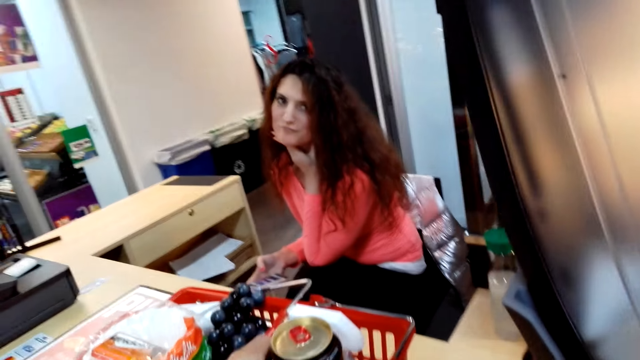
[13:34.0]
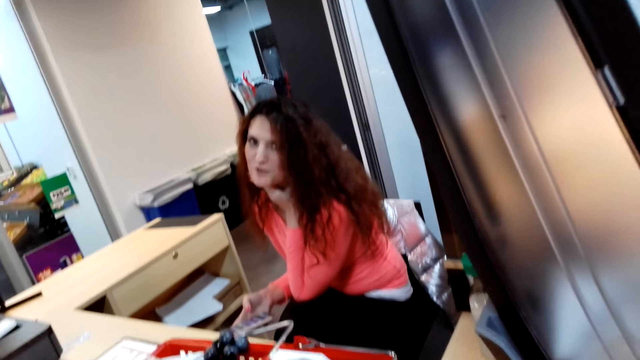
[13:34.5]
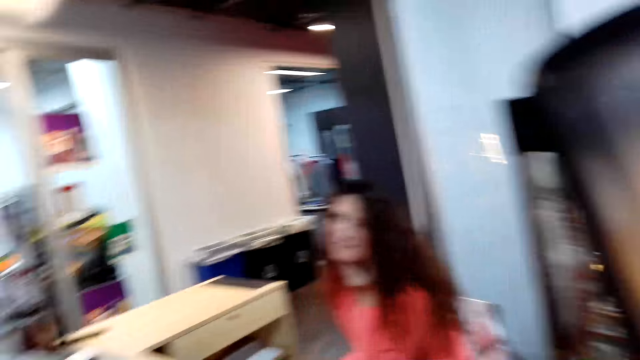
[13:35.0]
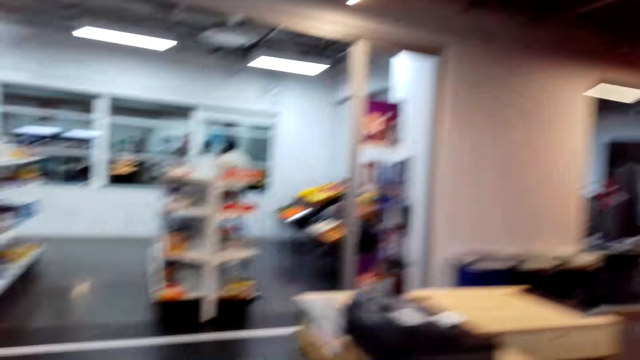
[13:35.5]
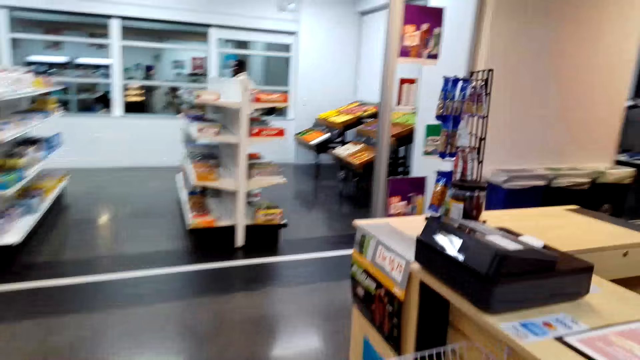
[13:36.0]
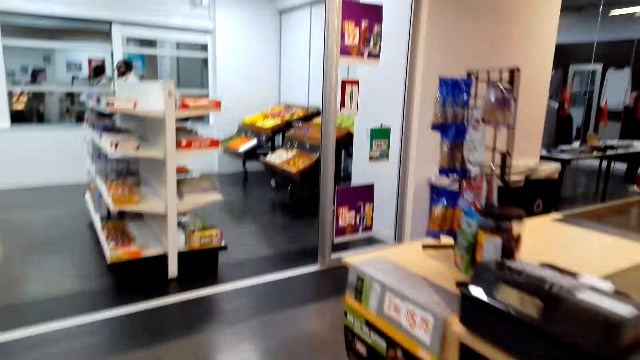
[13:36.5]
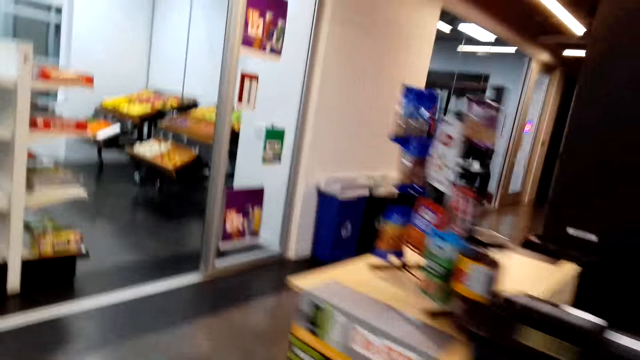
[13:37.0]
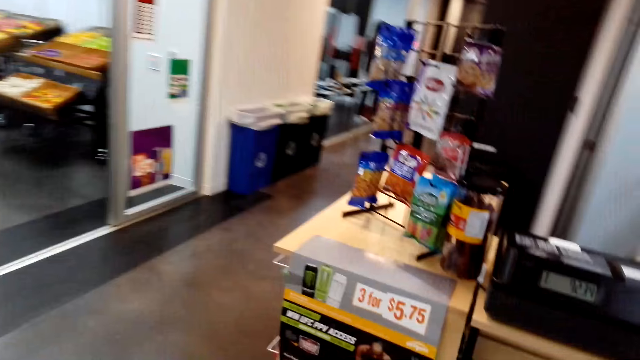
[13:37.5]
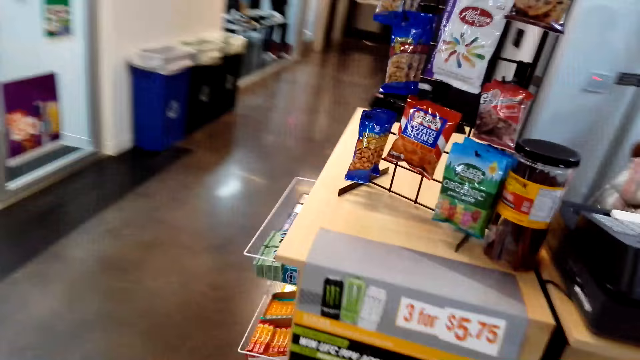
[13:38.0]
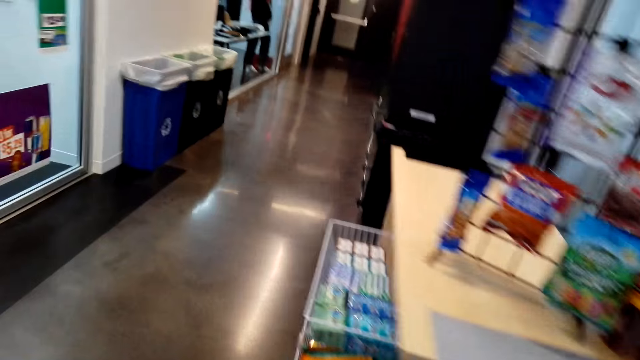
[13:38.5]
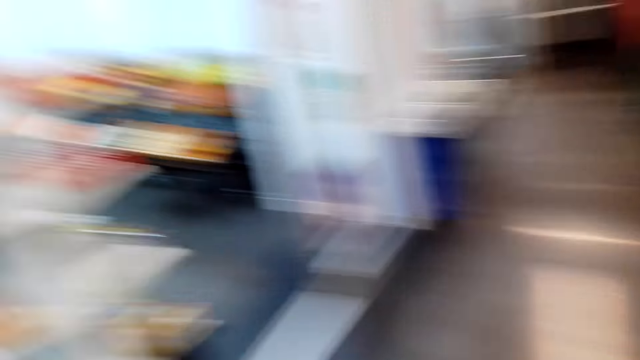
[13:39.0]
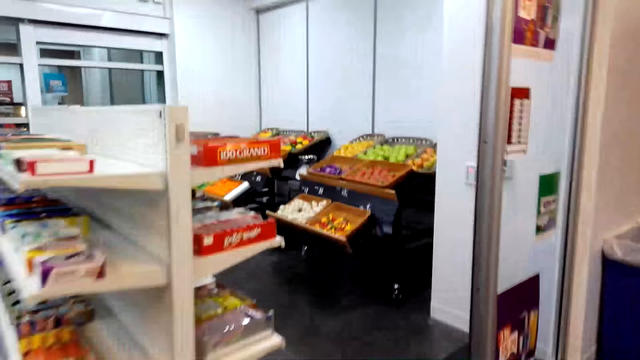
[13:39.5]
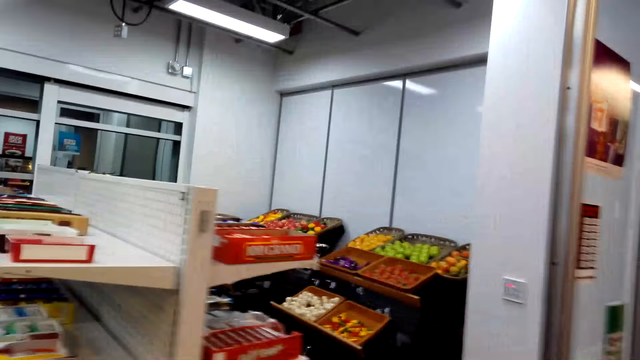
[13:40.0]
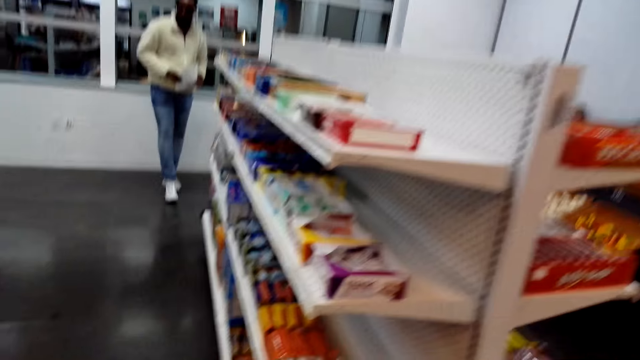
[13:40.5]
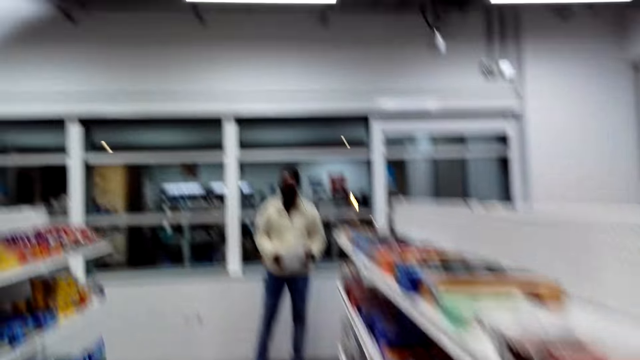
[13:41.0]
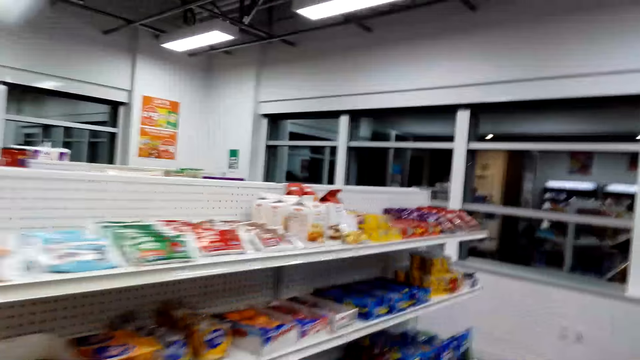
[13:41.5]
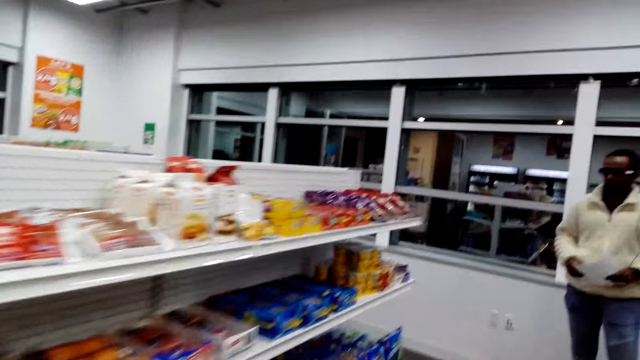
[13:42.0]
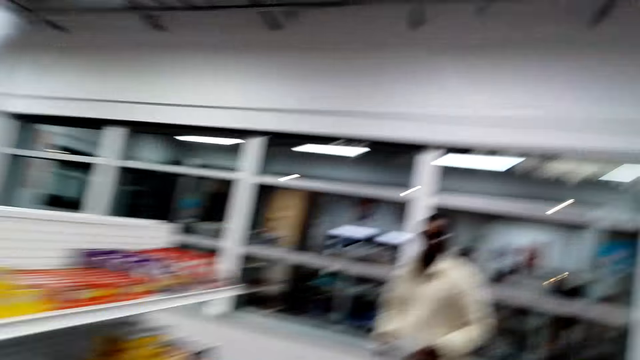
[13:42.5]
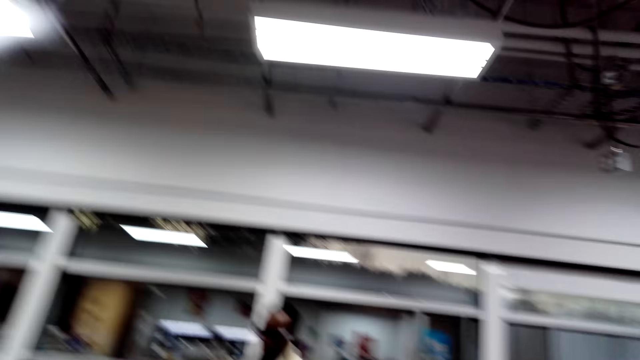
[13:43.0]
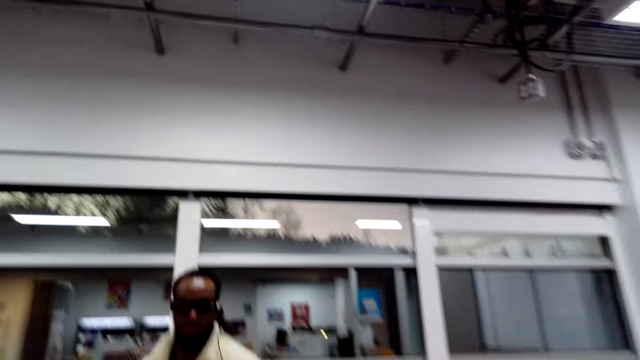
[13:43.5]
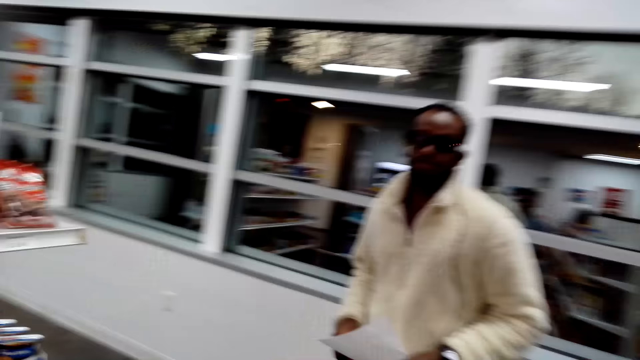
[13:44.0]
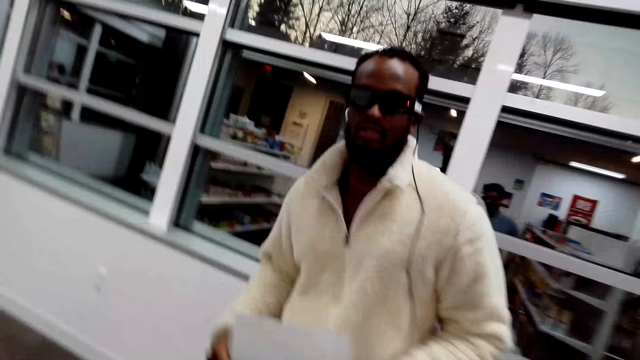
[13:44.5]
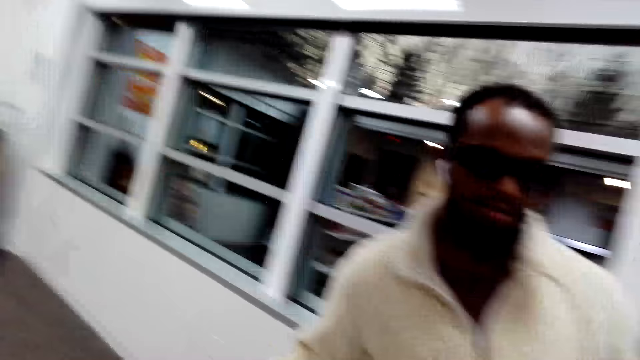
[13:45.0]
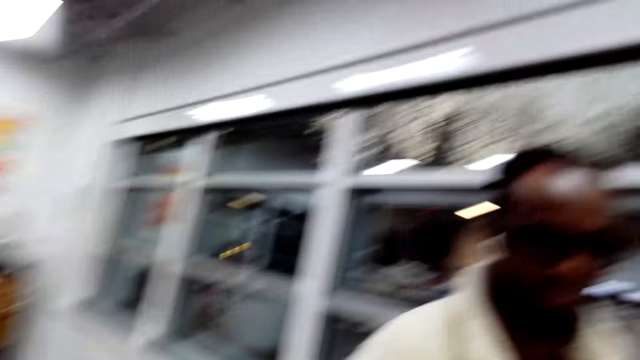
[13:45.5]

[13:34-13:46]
The camera wearer puts the can in the shopping bucket. They interact with the cashier. They walk around the shop. They converse with the cashier.

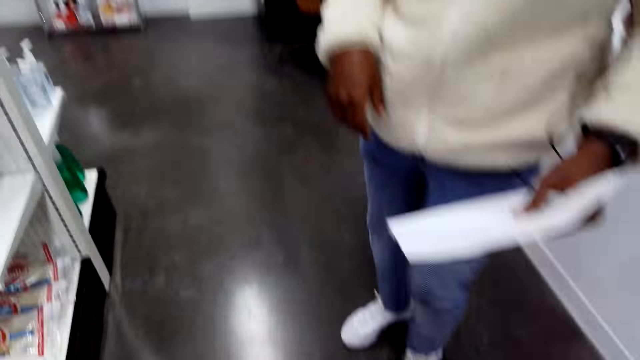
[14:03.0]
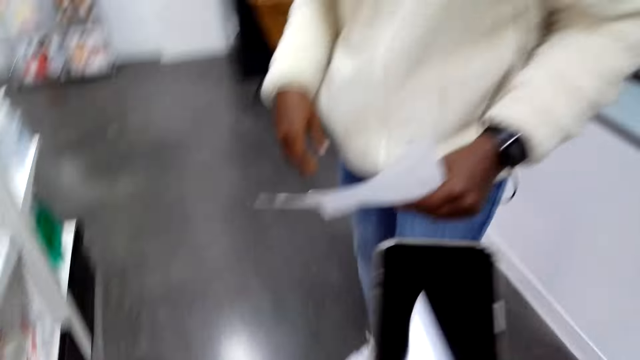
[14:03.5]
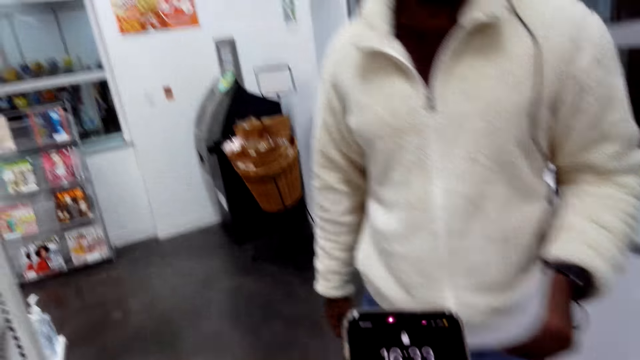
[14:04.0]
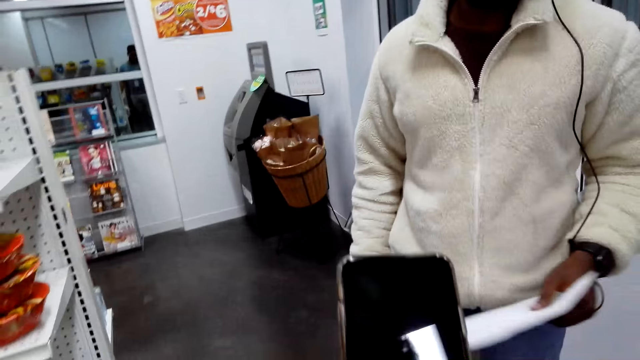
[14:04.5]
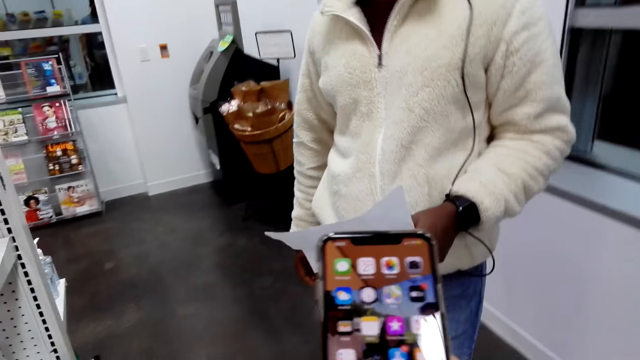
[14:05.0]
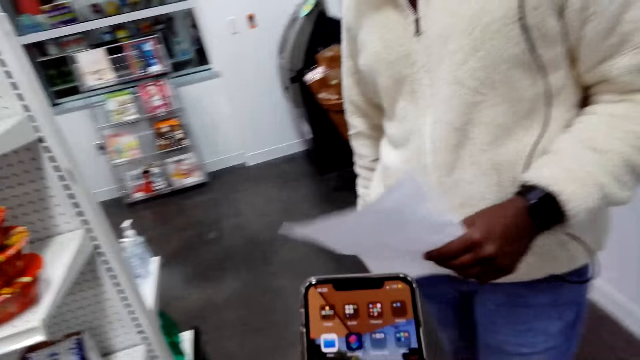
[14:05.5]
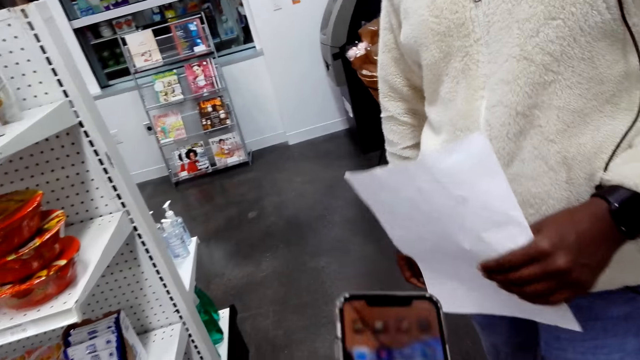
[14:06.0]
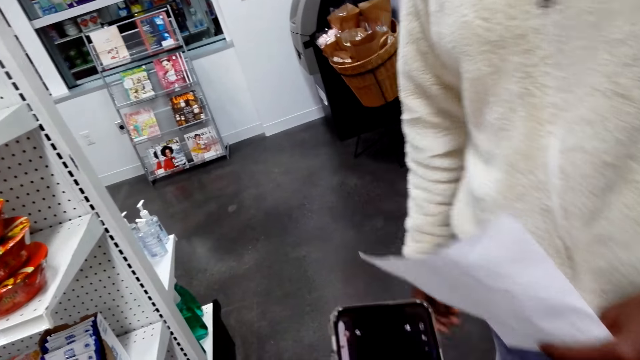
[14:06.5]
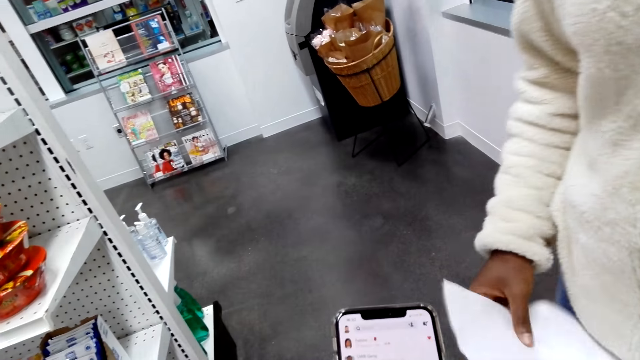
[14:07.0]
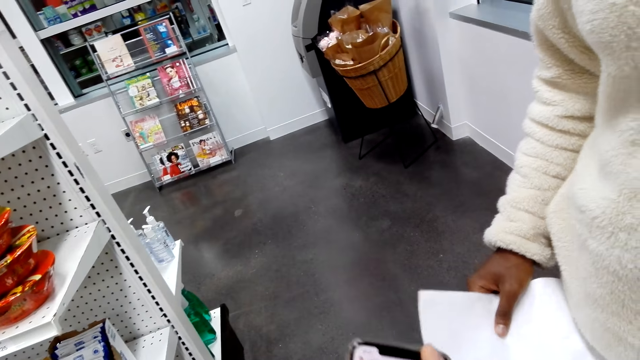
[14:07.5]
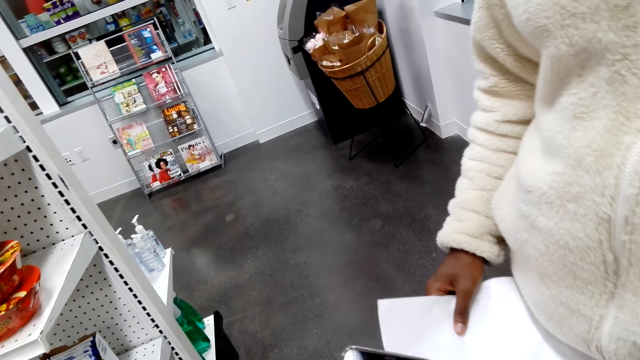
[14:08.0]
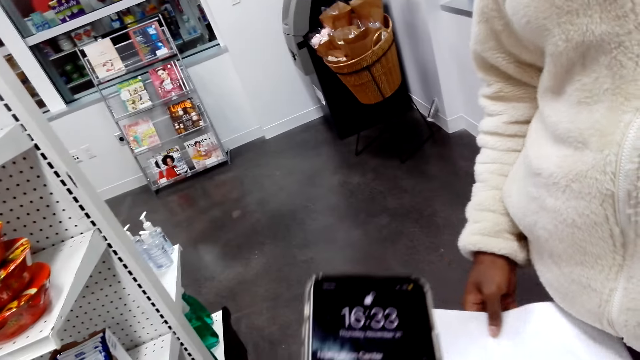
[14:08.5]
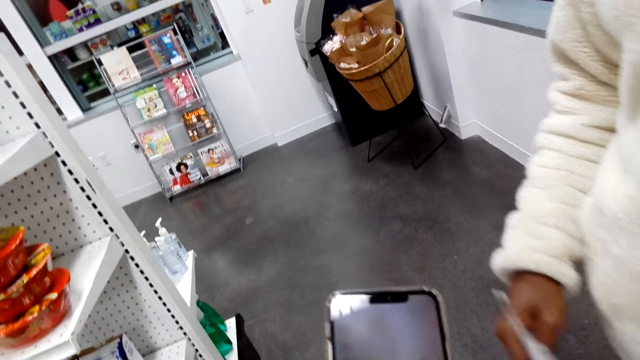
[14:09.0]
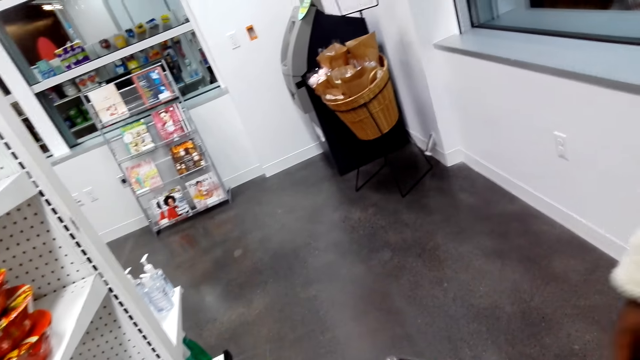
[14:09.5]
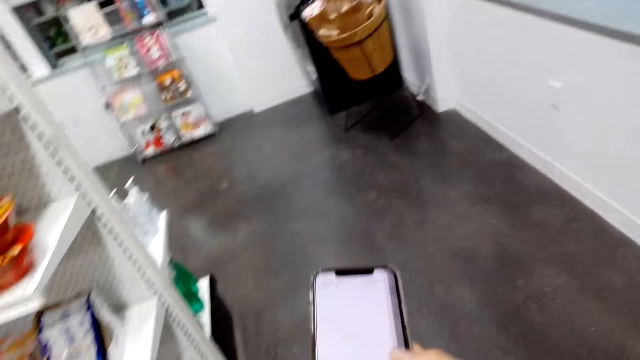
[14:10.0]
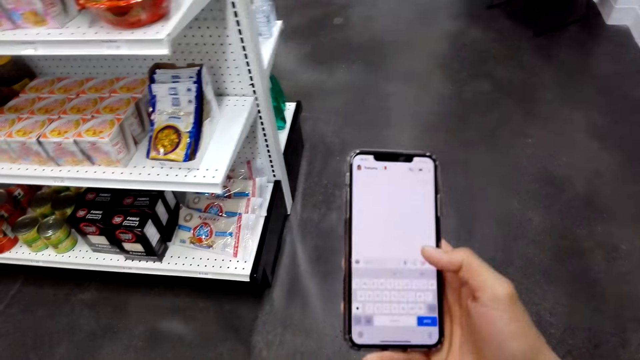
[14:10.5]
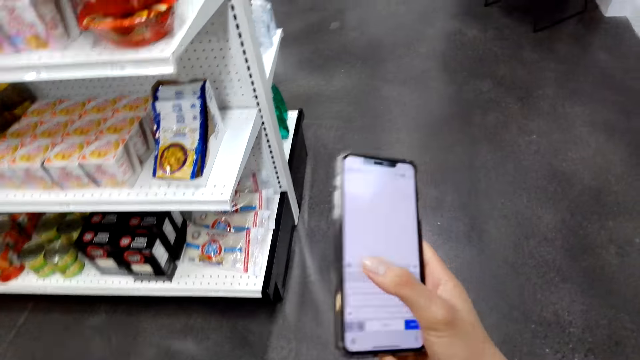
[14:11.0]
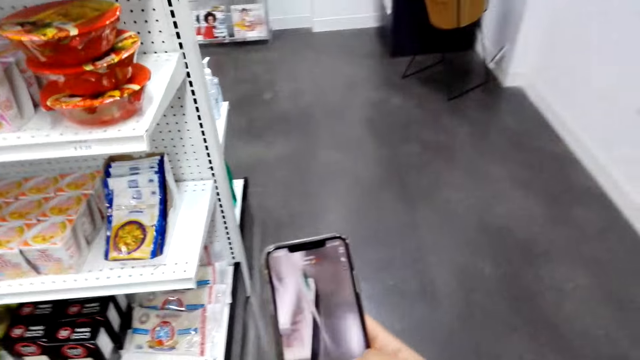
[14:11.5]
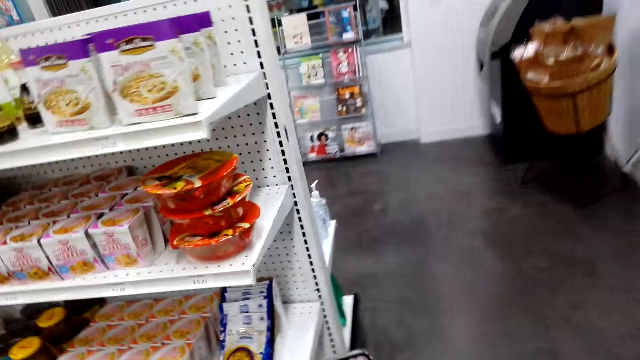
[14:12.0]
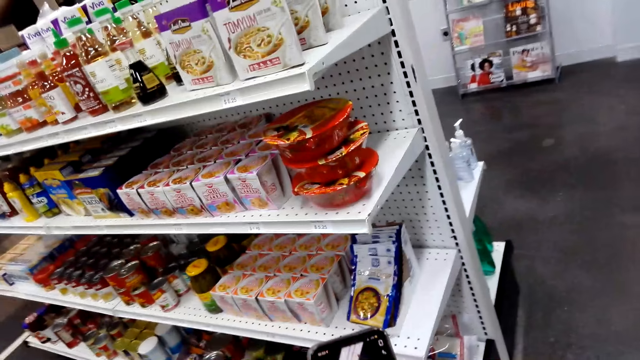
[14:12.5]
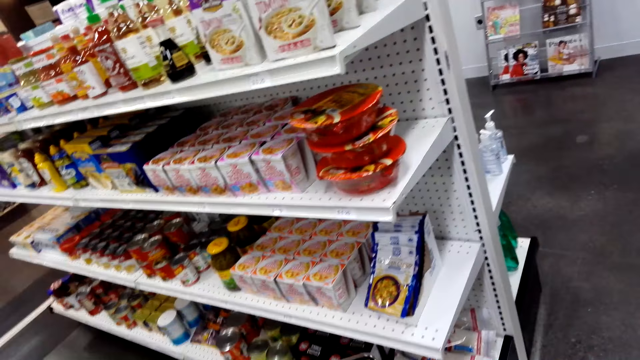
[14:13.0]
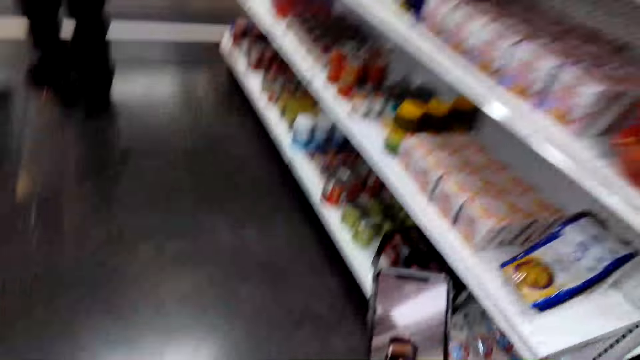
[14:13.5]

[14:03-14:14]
The camera wearer picks up something from the pocket. He uses his phone. A man holds a paper. The camera wearer uses the phone.
